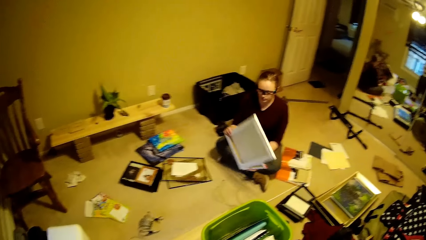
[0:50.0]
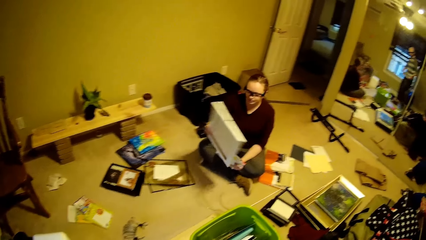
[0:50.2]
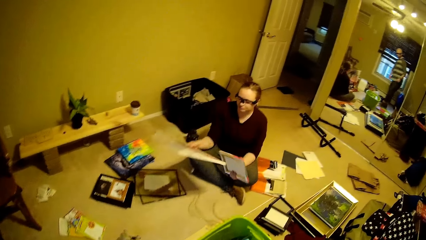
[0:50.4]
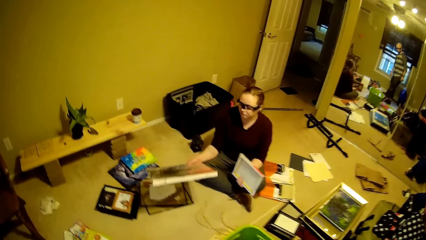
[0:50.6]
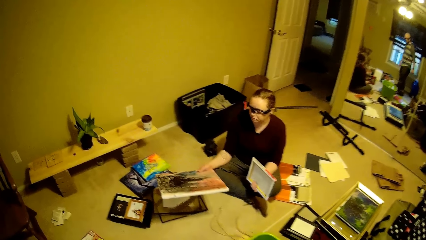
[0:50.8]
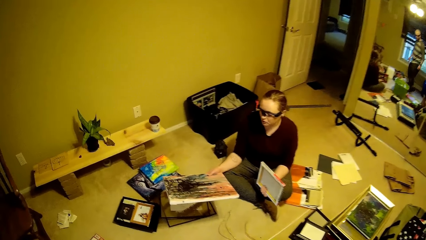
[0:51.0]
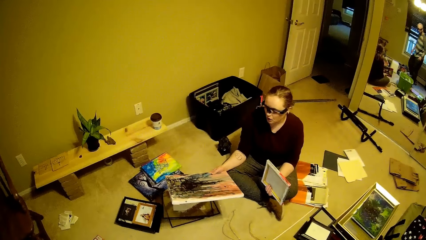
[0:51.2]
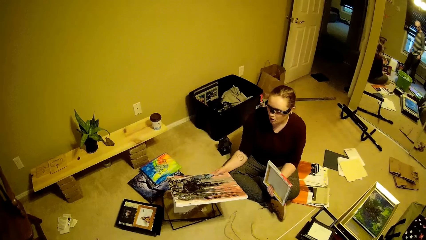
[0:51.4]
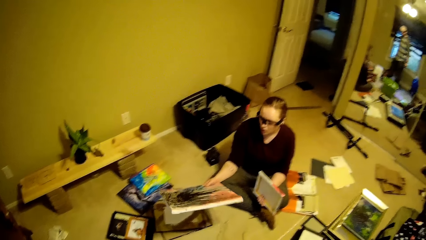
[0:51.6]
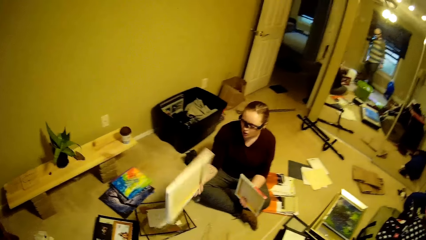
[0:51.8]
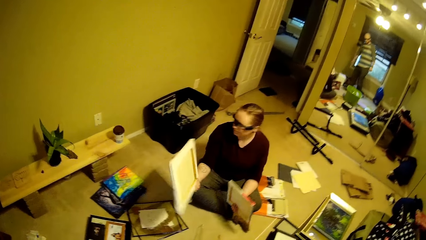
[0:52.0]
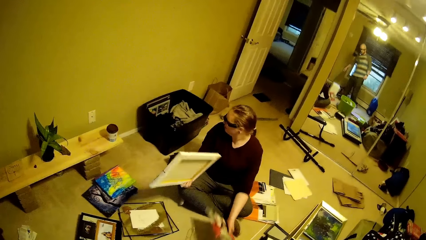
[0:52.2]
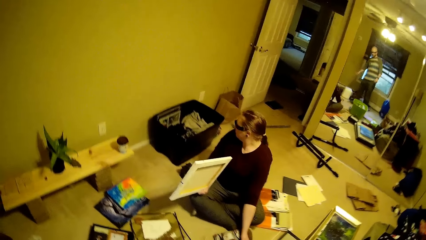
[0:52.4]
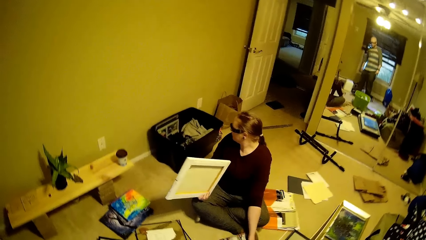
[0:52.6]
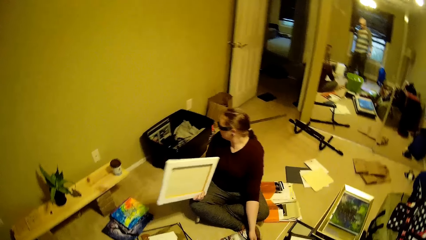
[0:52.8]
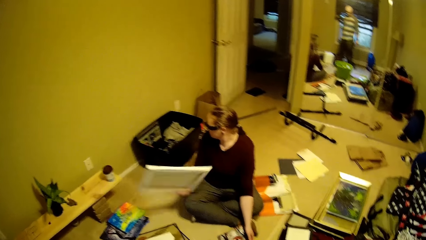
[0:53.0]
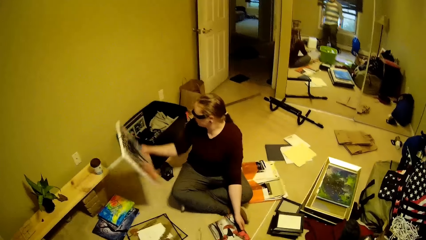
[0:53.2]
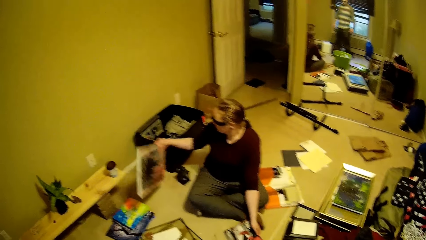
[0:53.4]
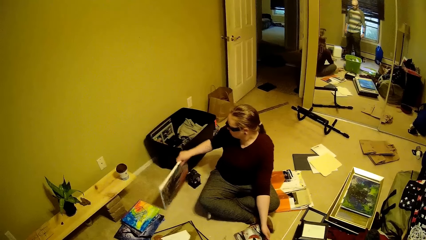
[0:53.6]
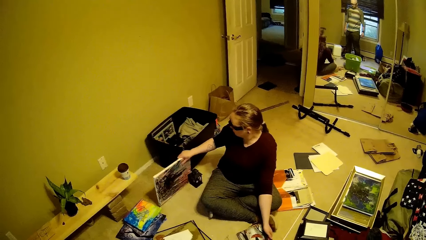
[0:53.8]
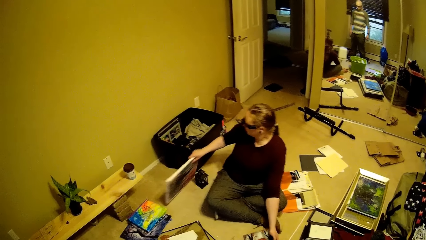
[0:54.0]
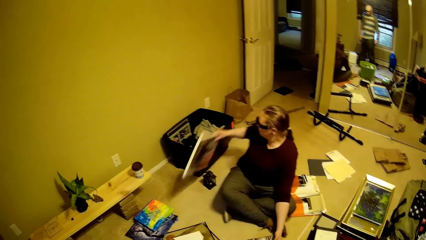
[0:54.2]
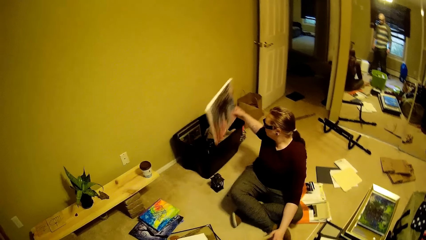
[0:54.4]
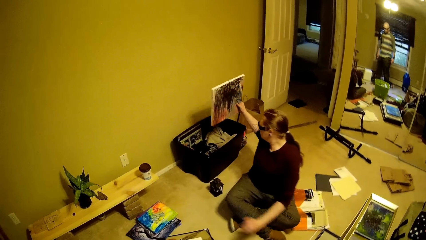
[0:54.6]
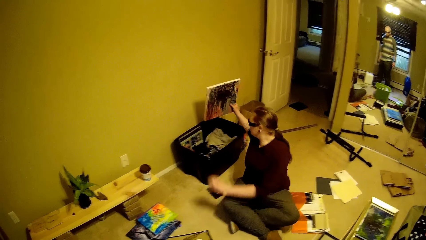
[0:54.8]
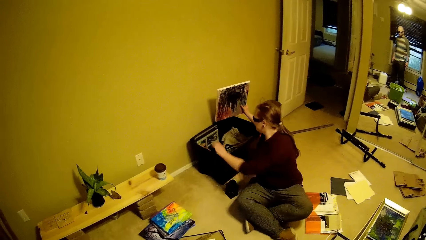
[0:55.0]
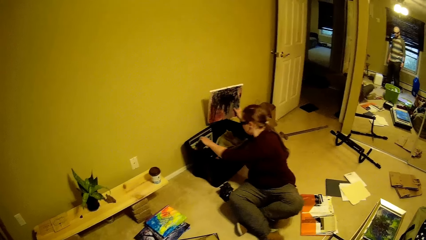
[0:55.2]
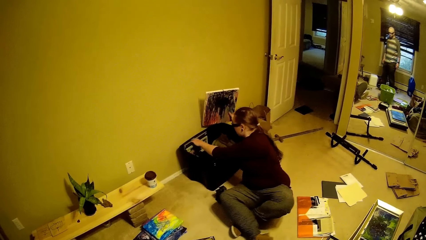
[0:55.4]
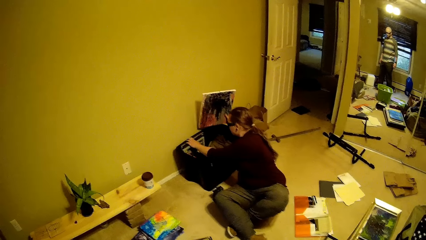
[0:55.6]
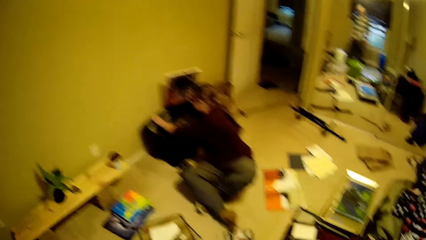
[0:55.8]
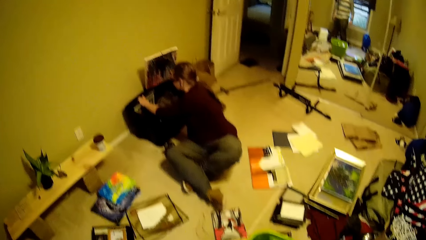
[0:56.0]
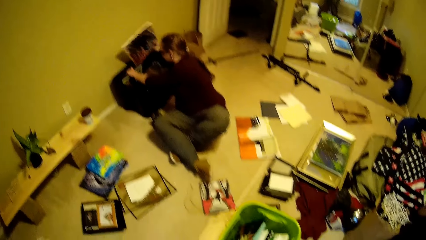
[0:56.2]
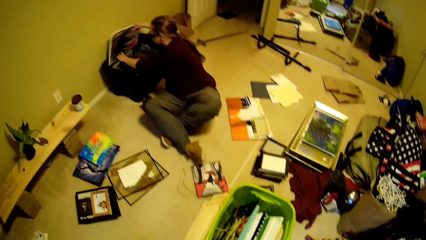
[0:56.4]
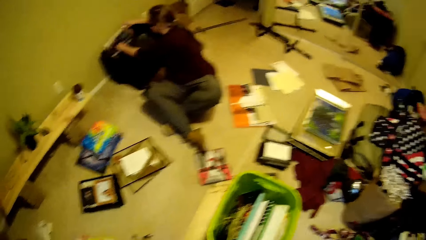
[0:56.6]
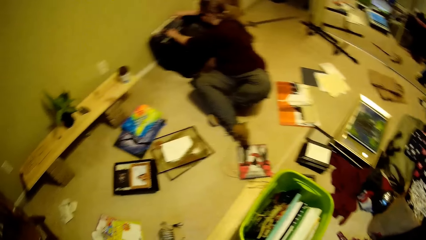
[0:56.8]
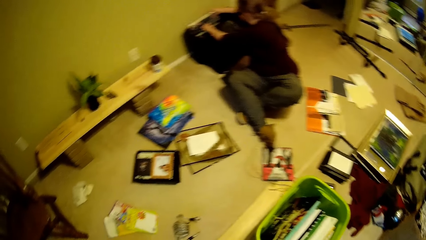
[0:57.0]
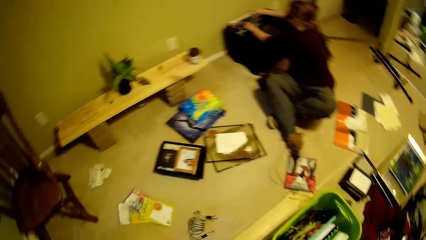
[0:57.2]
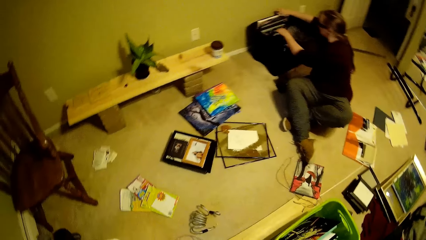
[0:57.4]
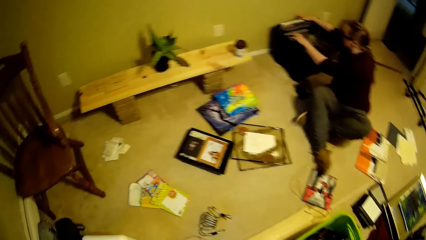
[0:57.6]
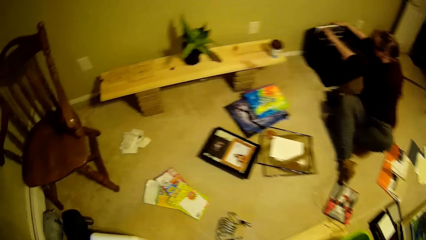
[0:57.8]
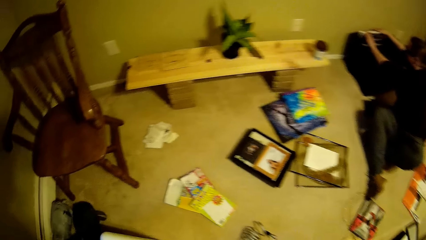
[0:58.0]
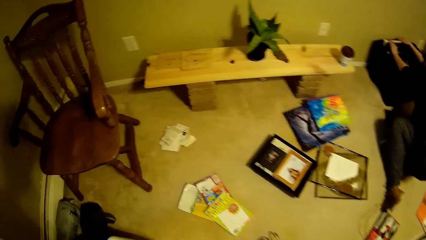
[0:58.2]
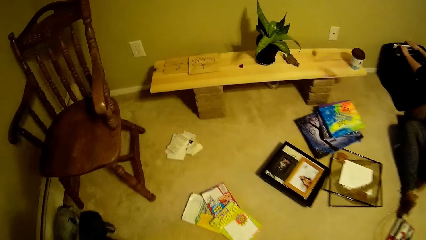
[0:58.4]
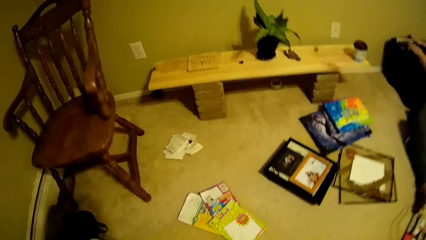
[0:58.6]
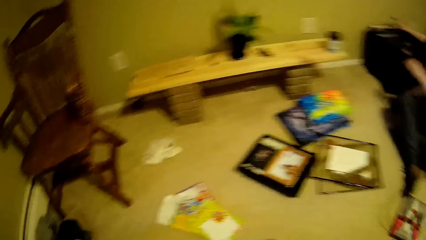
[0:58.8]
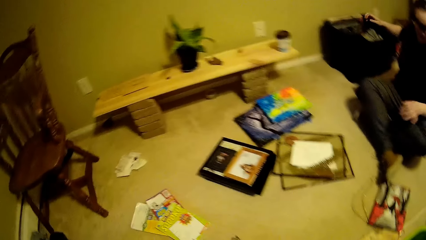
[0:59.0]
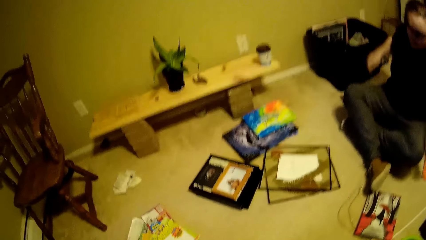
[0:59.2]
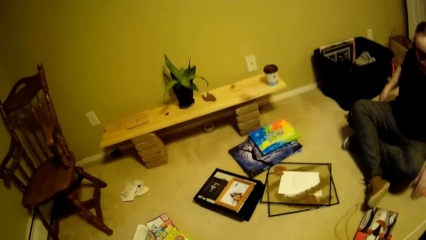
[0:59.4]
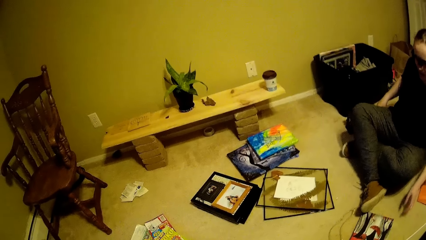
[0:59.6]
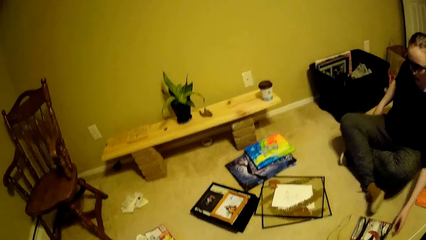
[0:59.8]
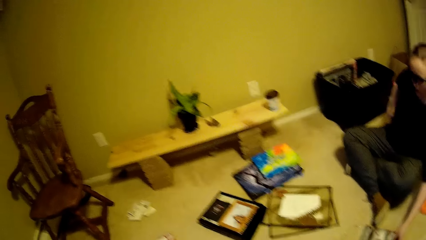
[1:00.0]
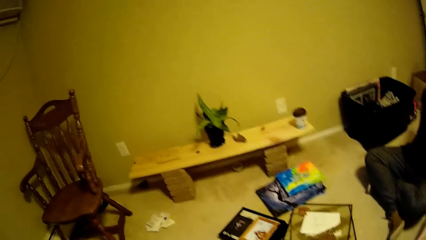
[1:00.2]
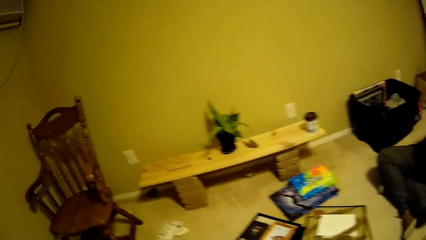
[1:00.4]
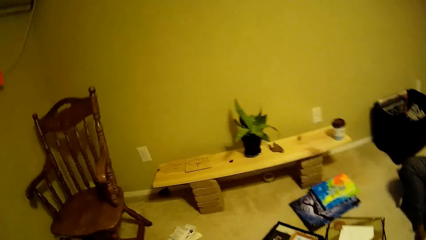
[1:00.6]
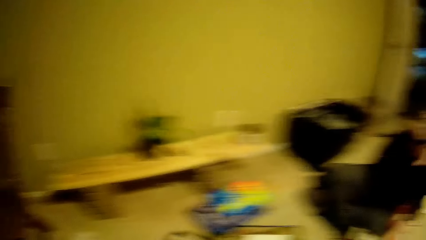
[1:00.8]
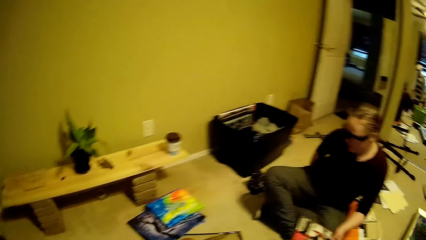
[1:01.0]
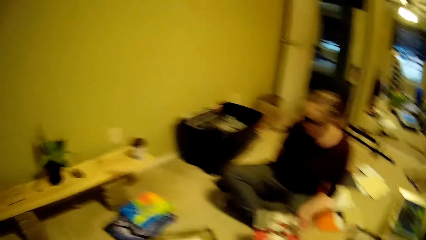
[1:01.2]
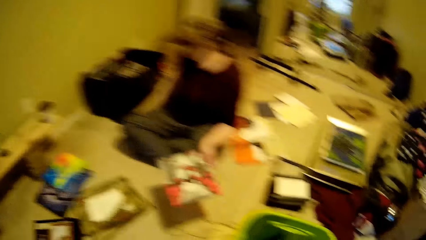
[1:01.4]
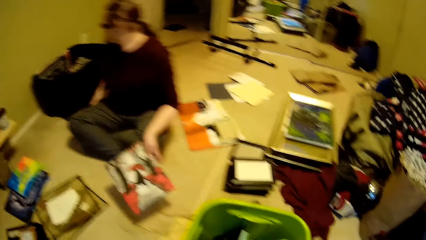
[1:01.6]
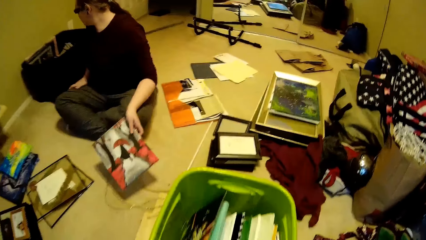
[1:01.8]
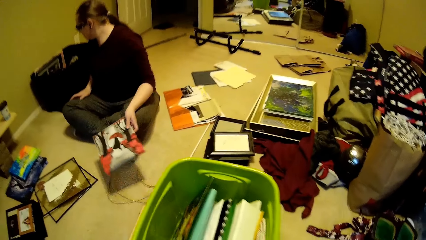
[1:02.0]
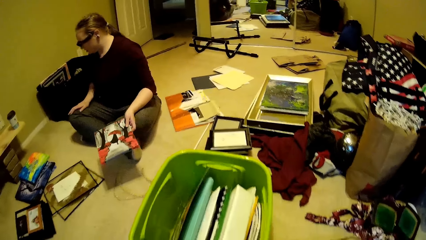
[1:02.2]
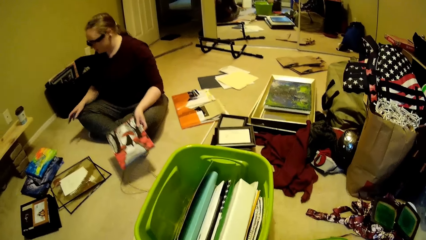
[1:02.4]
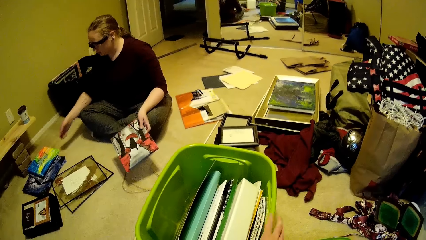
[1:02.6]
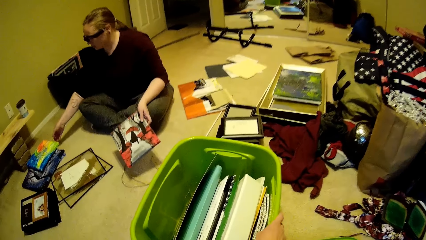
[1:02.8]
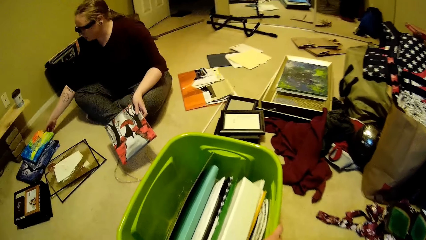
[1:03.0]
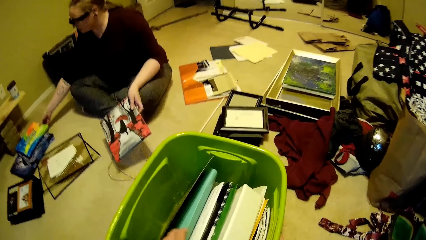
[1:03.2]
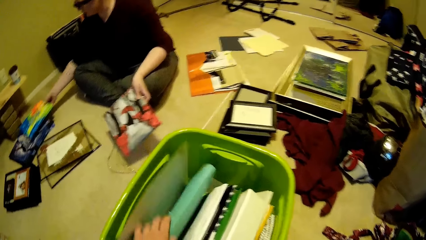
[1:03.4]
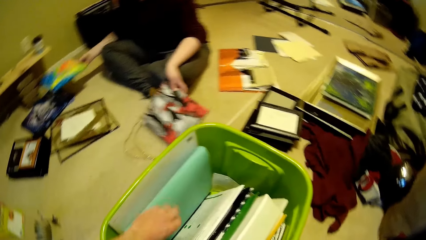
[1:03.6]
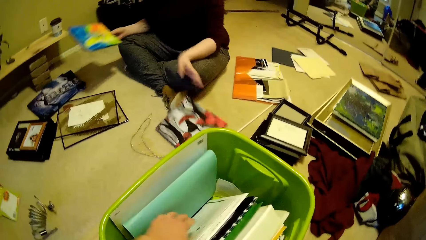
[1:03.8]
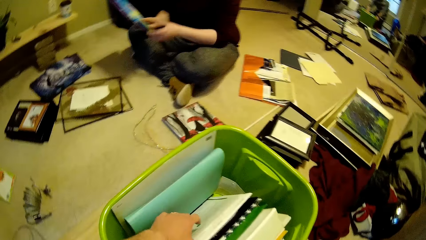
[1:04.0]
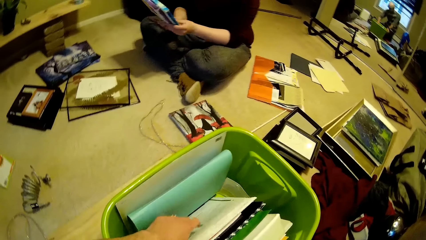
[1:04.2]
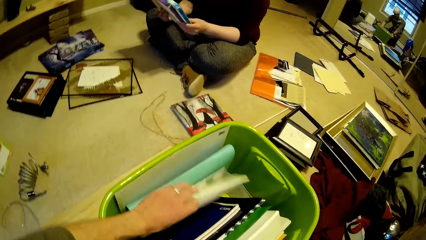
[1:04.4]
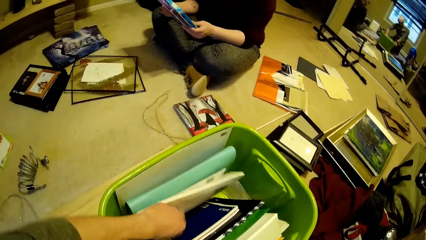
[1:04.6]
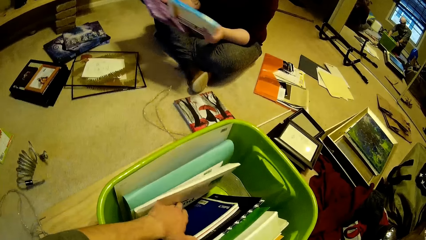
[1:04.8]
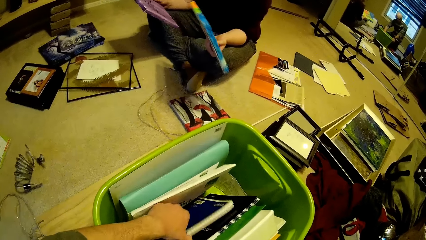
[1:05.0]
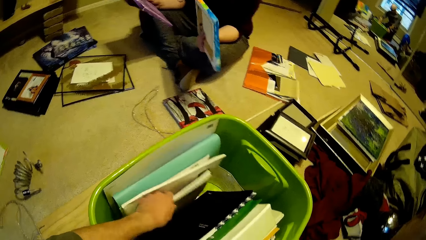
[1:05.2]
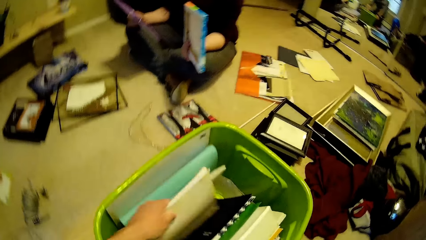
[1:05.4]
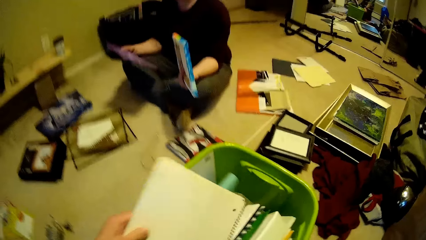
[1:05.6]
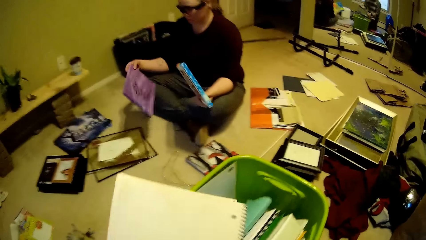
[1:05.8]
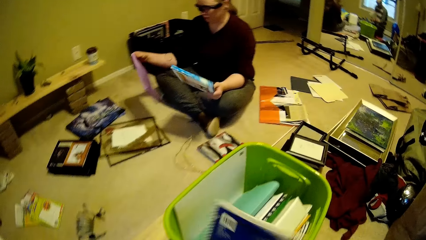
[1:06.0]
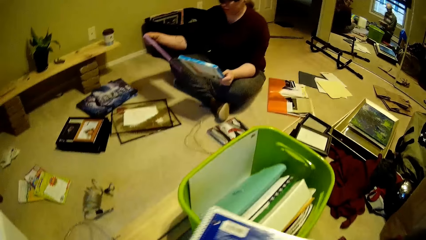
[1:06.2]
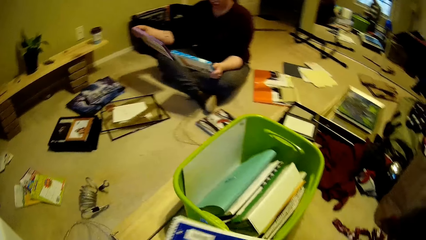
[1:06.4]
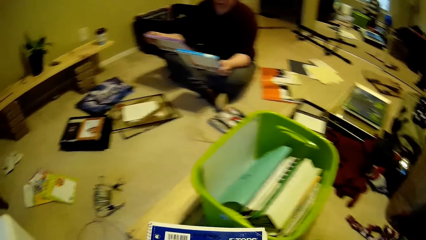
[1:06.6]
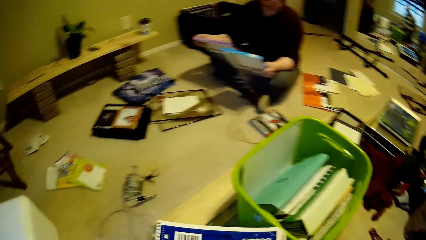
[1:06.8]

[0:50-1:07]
The woman picks up some frames from the floor with her hands. The woman drops the smaller frame on the floor with her left hand. The woman stands the bigger frame on the floor. The woman lifts the bigger frame into a box beside the wall. The woman adjusts the frames inside the box beside the wall. The woman inserts the frame behind other frames in the box. The woman picks up a frame from the floor with her left hand. Another woman picks up a frame from the floor with her right hand. The camera wearer adjusts some books in a plastic container with his left hand. He brings out a book from the plastic container with his left hand.
